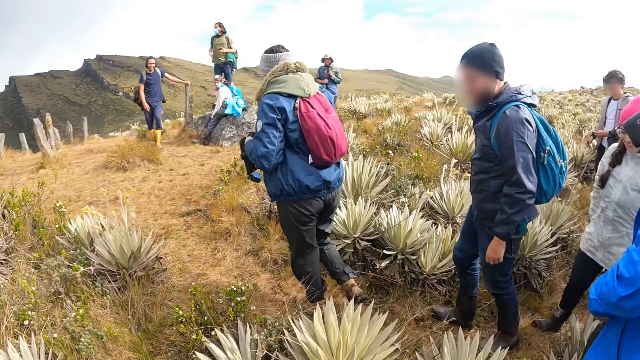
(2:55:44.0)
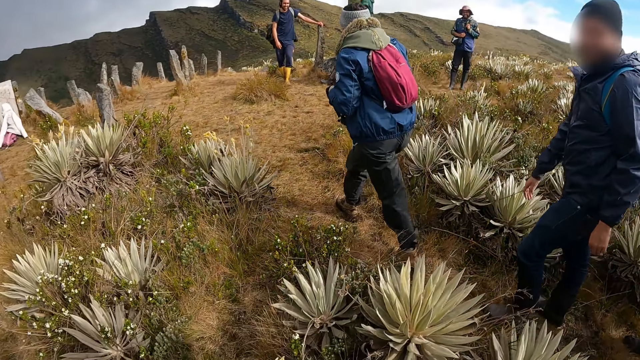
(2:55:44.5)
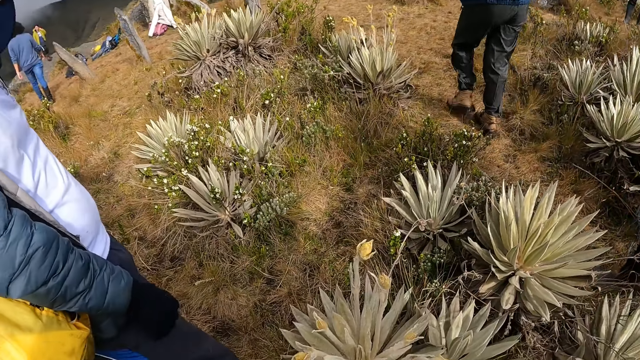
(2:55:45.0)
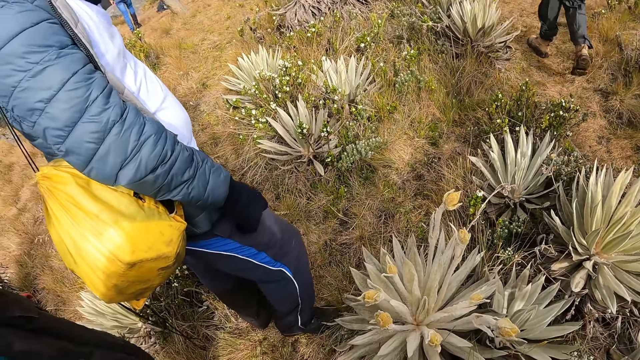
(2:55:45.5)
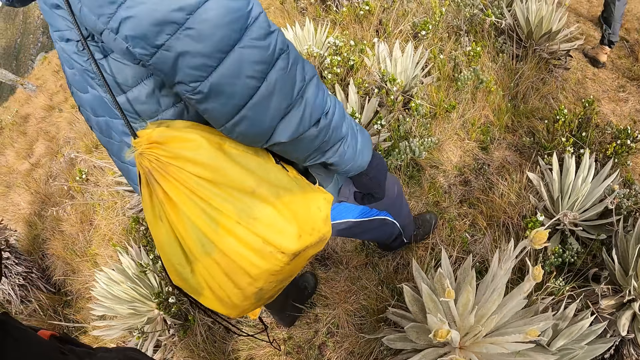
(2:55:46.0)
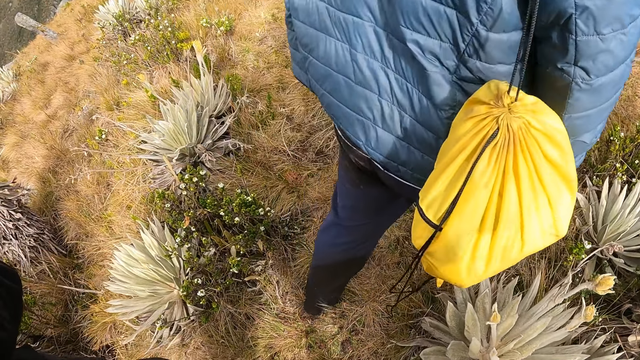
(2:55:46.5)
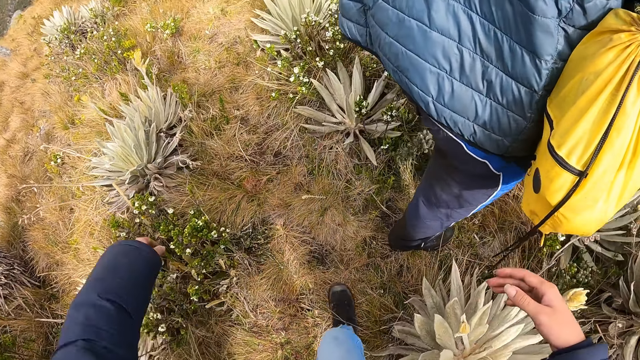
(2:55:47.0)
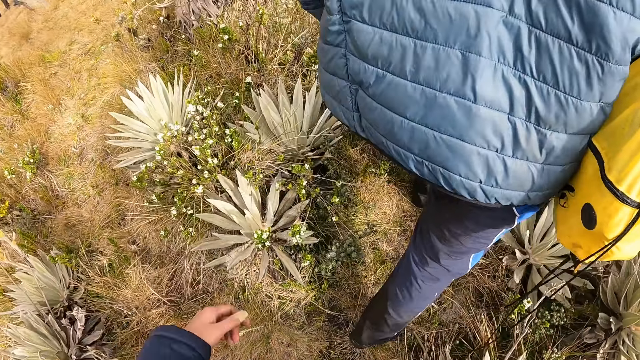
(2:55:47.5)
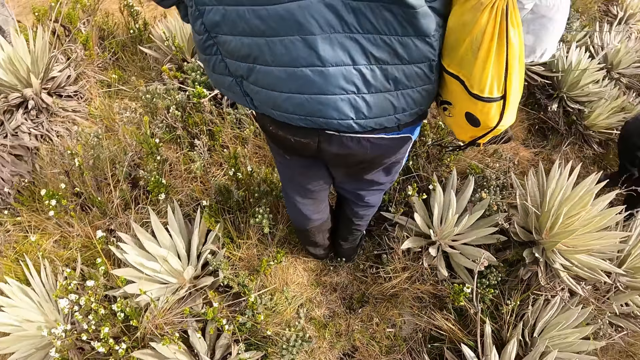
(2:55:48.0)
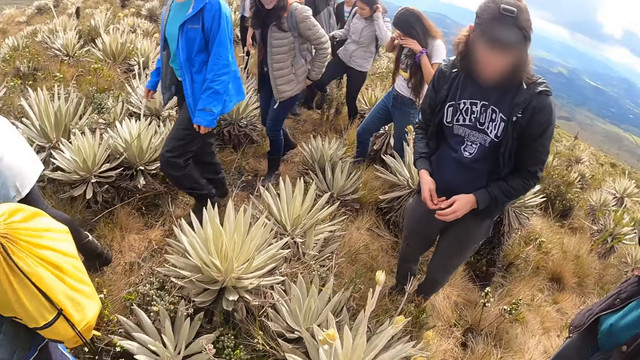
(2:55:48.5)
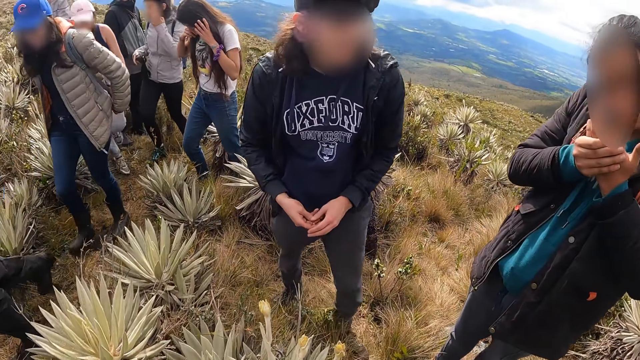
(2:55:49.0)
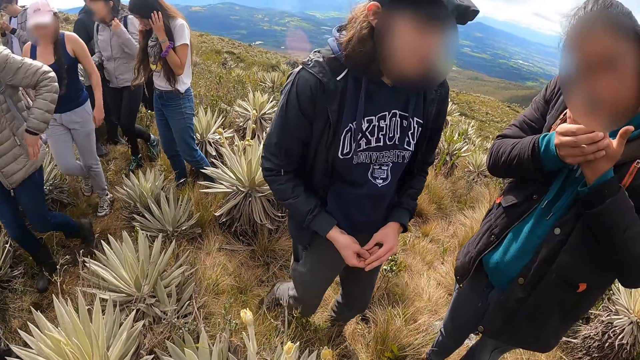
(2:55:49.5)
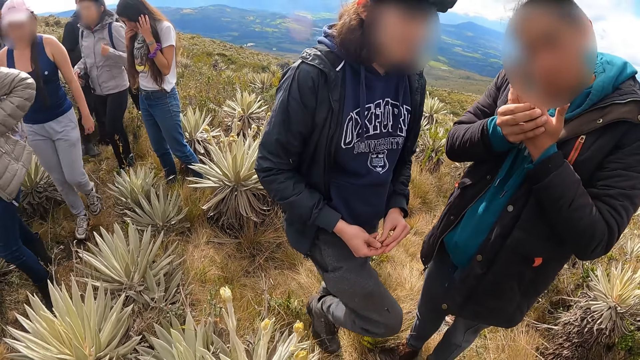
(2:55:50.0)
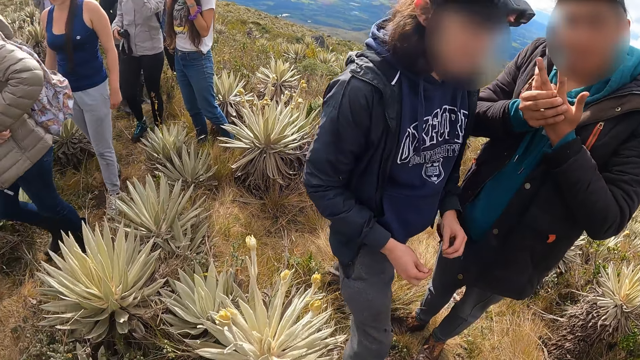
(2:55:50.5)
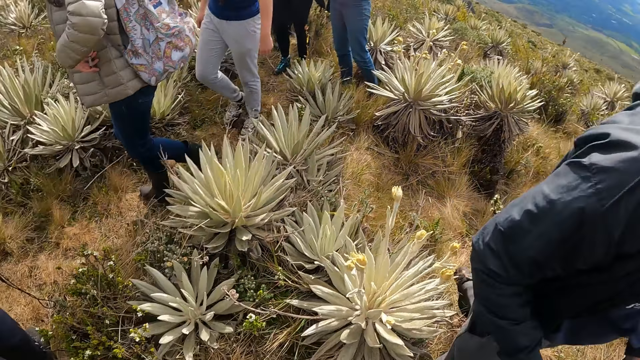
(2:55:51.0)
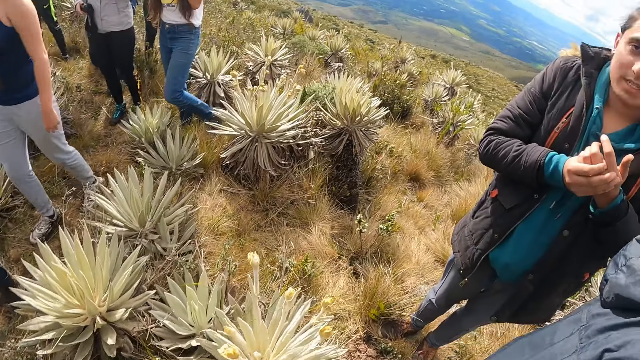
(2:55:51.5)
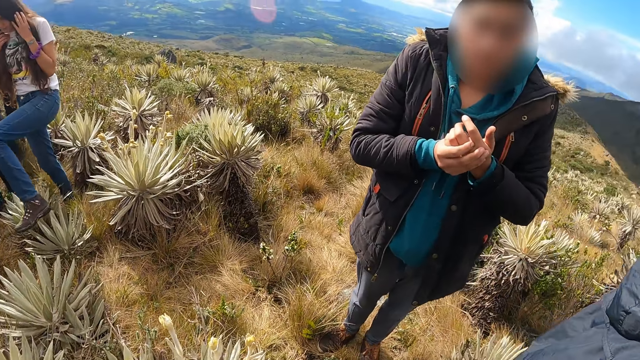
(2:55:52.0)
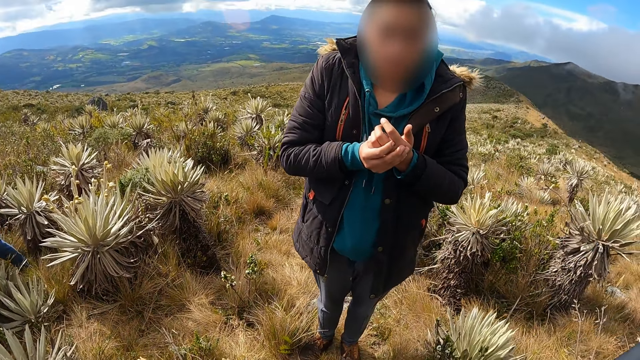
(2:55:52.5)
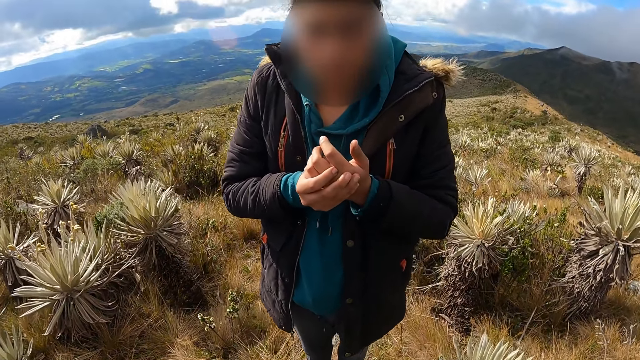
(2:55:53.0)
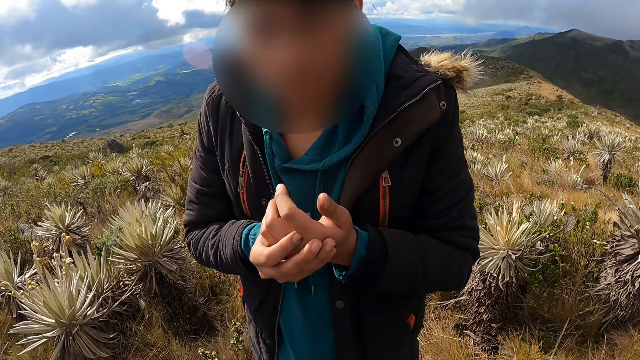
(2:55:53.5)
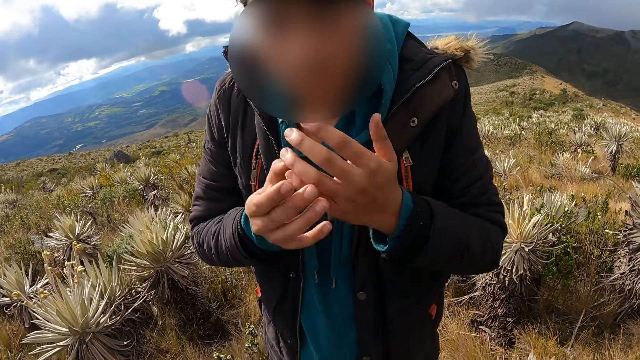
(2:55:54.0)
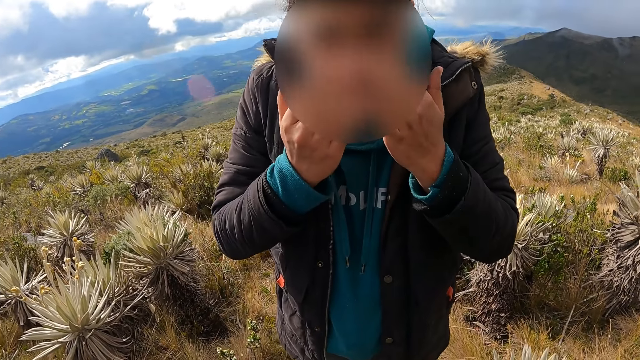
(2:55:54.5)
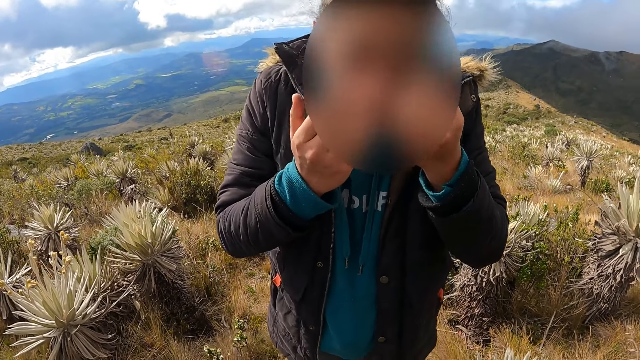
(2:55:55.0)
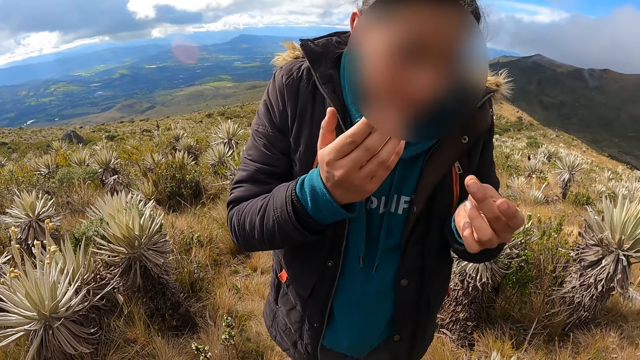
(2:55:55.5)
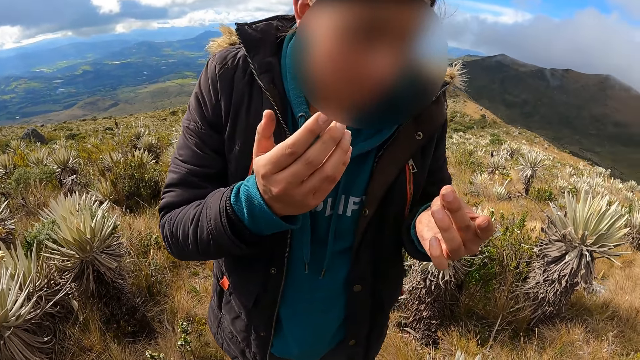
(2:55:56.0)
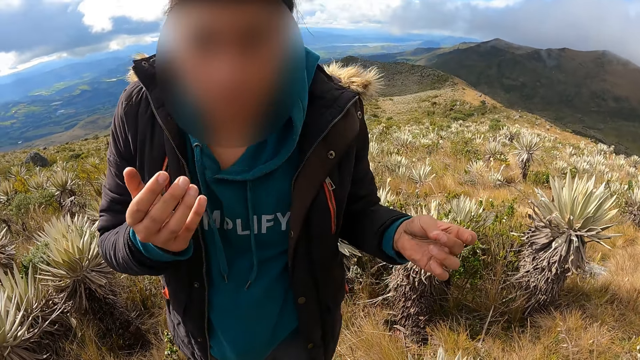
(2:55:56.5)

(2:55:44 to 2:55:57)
The camera wearer turns around. A person walks around. The camera wearer looks around. Another person walks around. A third person walks around. A lady walks around. Another lady walks around. A man interacts with the camera wearer. The camera wearer stares at a person. The man touches her face with her hands.

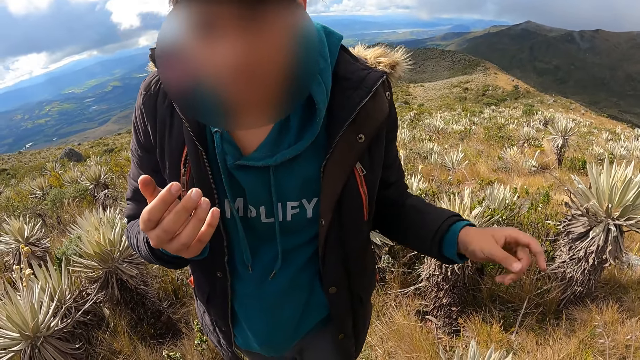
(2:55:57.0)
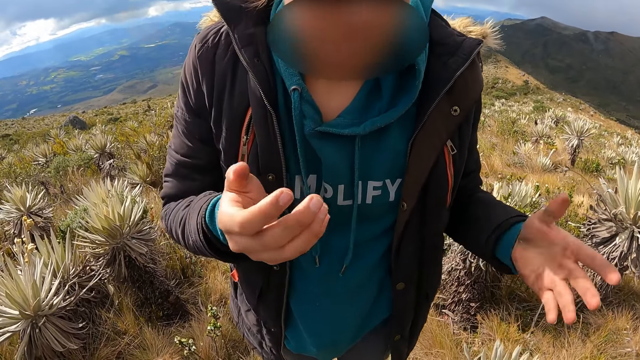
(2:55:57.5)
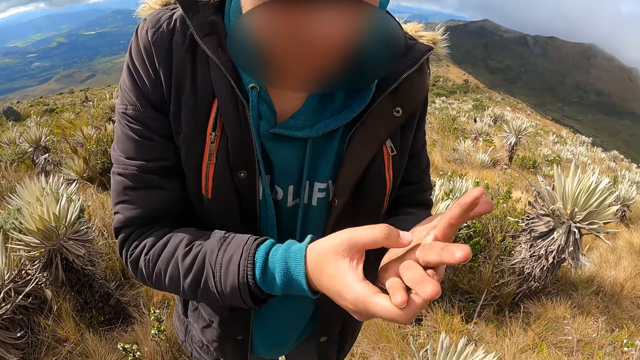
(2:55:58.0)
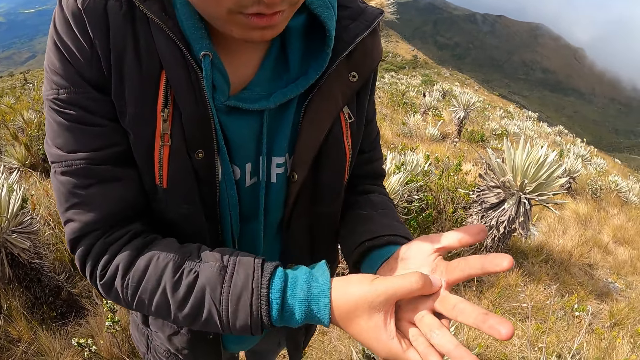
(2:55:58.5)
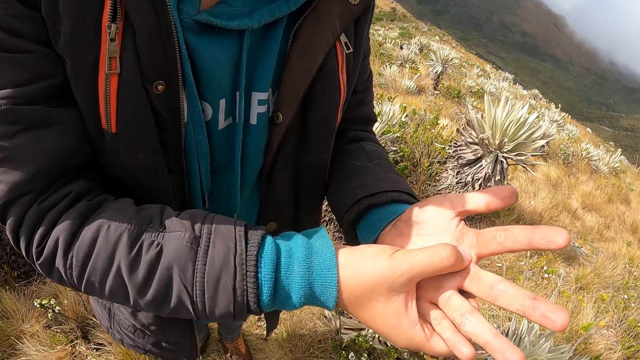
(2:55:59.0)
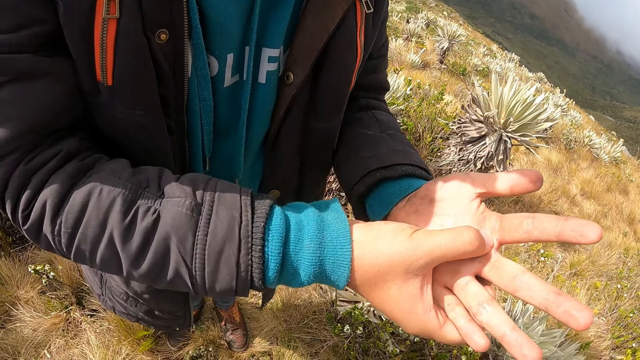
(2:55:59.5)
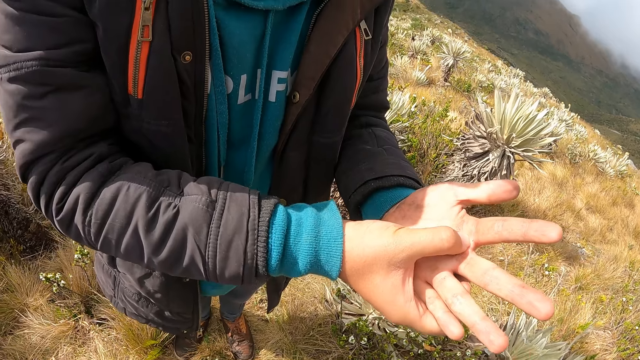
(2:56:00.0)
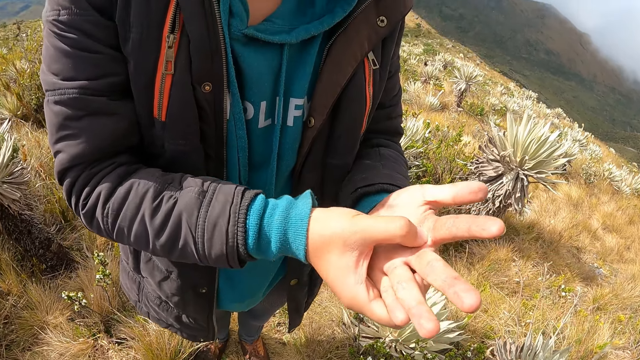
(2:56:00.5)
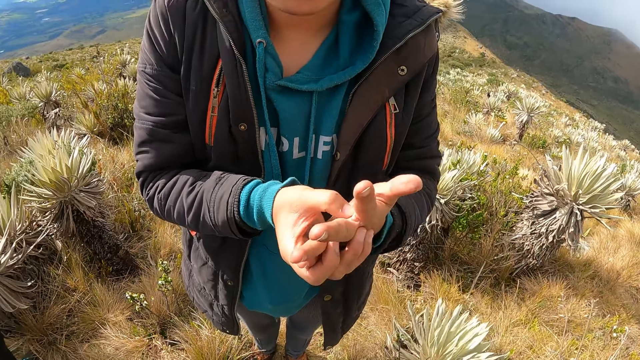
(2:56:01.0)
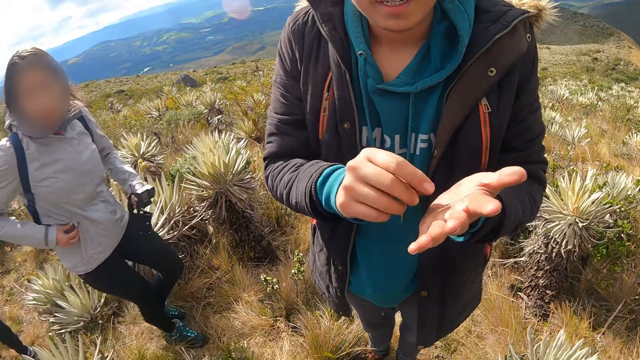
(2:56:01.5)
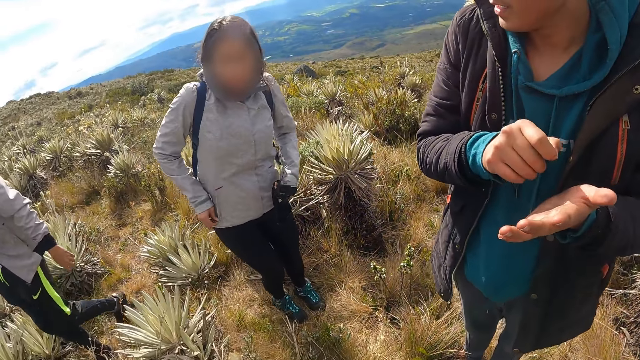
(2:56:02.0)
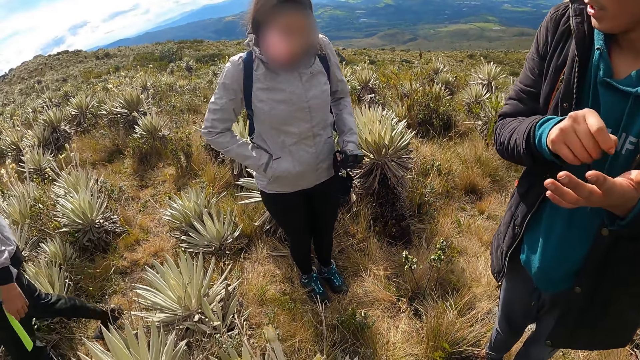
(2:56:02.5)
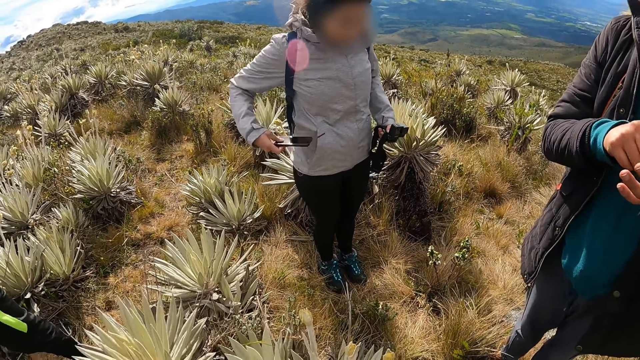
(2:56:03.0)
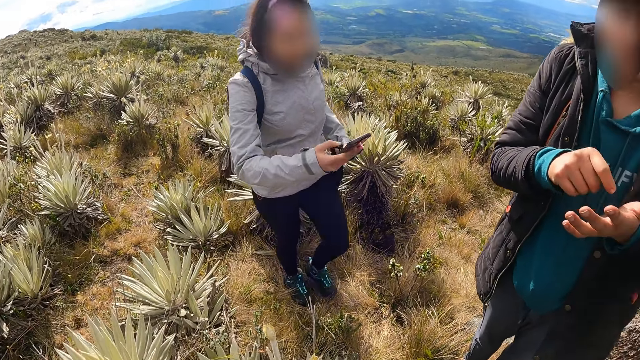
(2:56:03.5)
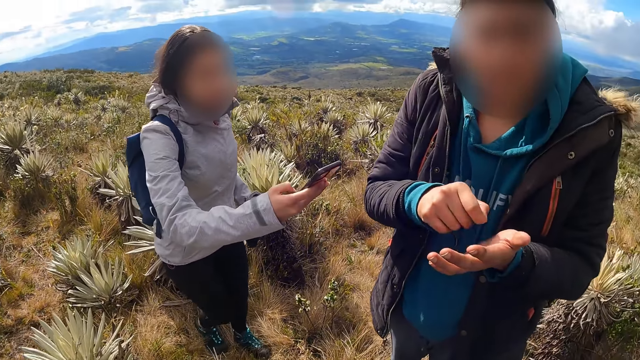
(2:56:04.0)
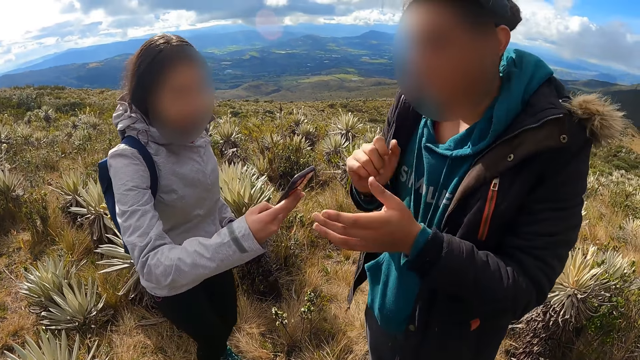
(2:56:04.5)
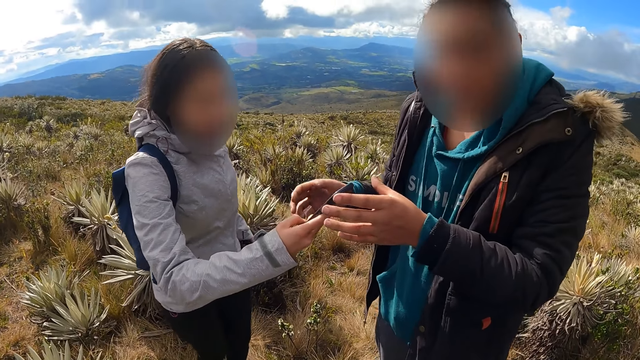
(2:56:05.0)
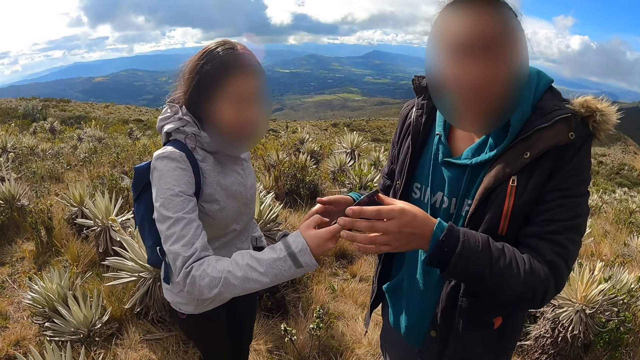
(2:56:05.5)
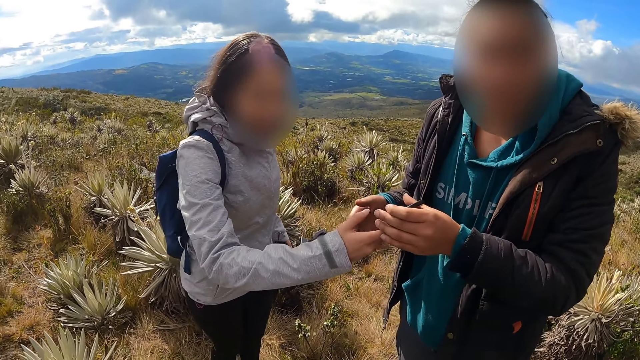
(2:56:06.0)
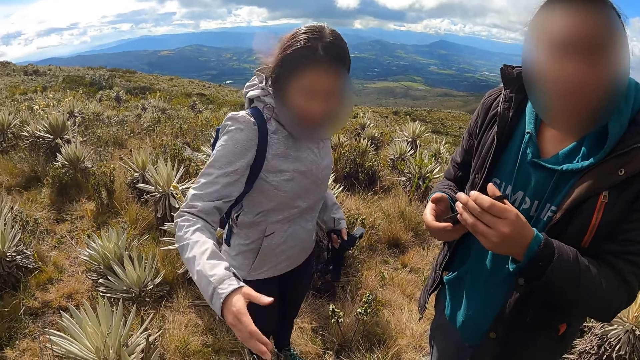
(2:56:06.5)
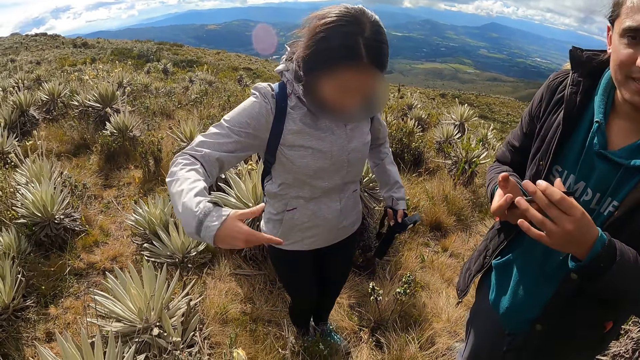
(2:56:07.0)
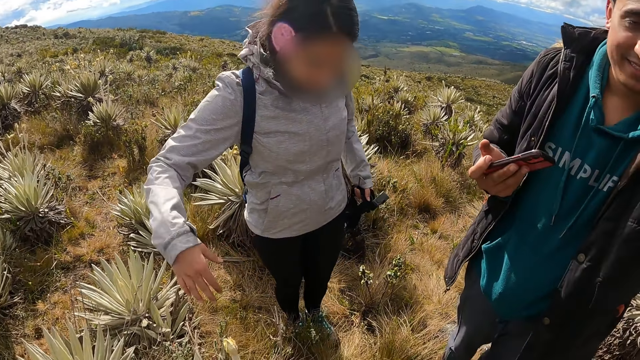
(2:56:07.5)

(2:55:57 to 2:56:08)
The man holds her left hand with her right hand. A woman unzips her pocket with her right hand. The man taps her left hand with her right hand. The woman picks up a phone from her pocket with her right hand. The woman operates the phone with her right hand. The man collects the phone from the woman with her hands. The woman passes the phone to the man with her right hand. The woman interacts with the camera wearer and the man. The camera wearer looks around.
